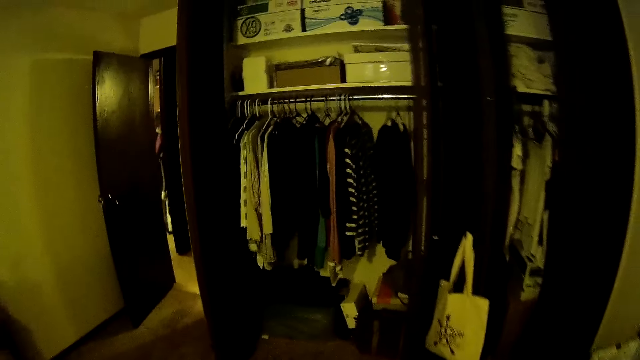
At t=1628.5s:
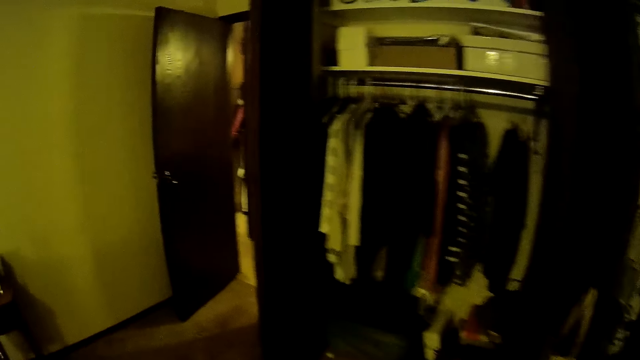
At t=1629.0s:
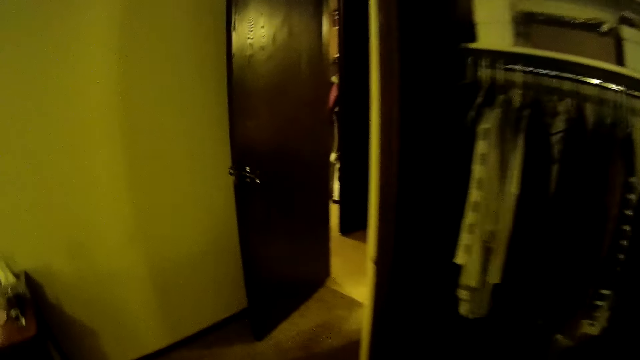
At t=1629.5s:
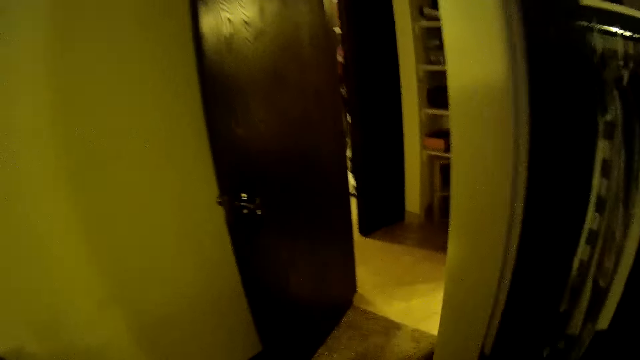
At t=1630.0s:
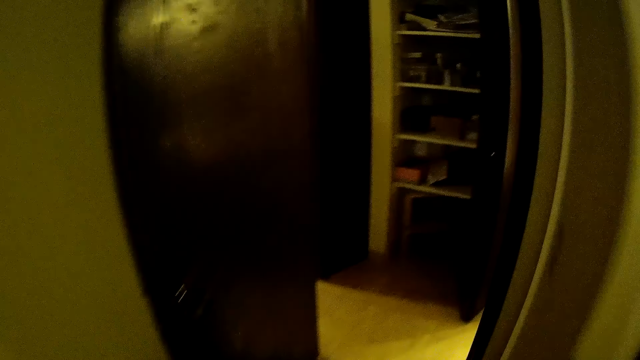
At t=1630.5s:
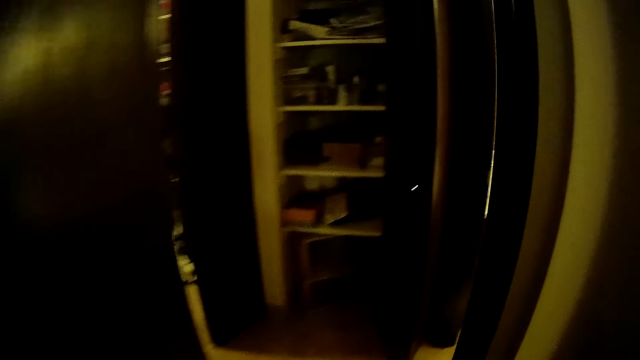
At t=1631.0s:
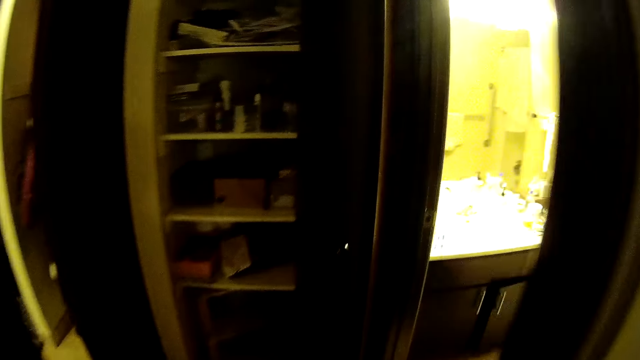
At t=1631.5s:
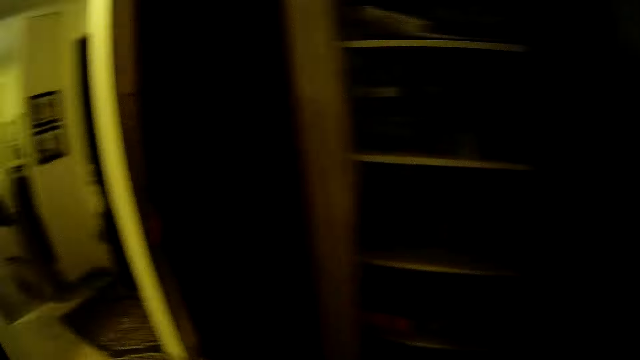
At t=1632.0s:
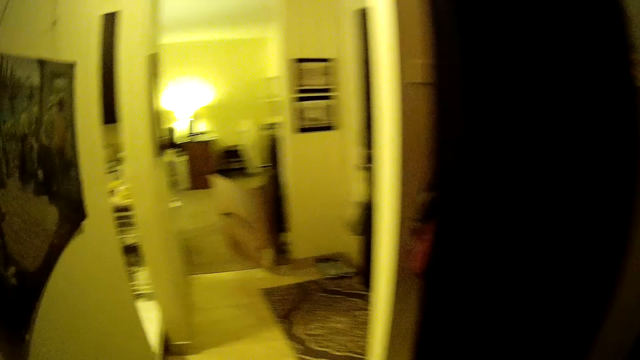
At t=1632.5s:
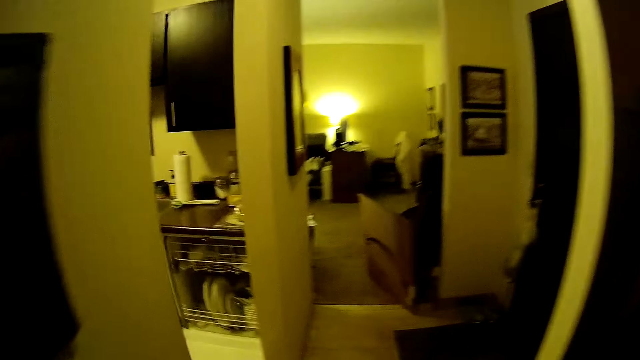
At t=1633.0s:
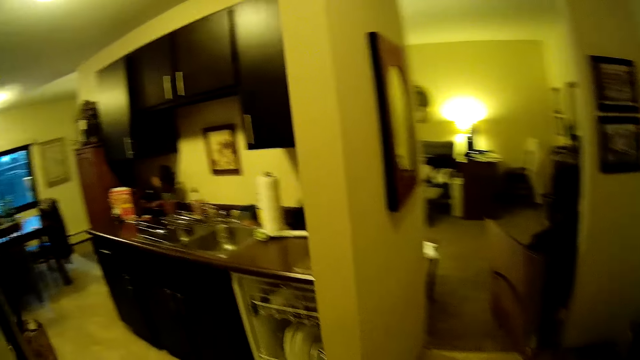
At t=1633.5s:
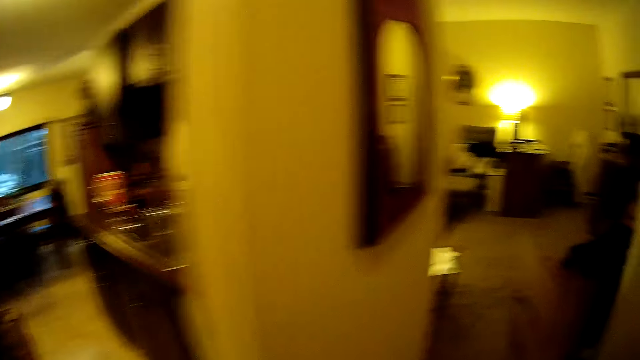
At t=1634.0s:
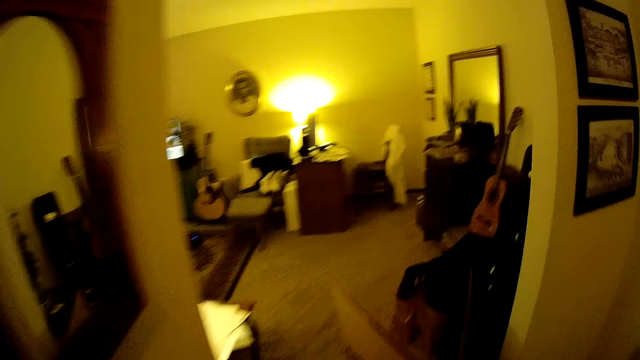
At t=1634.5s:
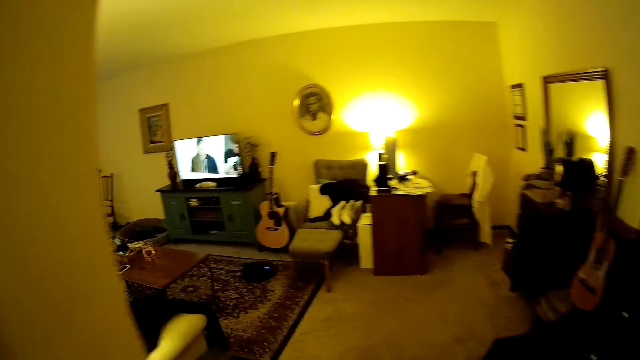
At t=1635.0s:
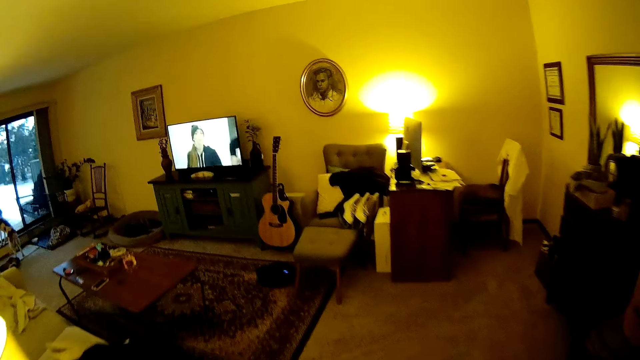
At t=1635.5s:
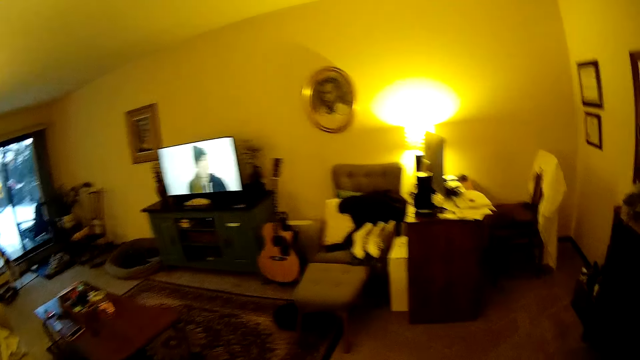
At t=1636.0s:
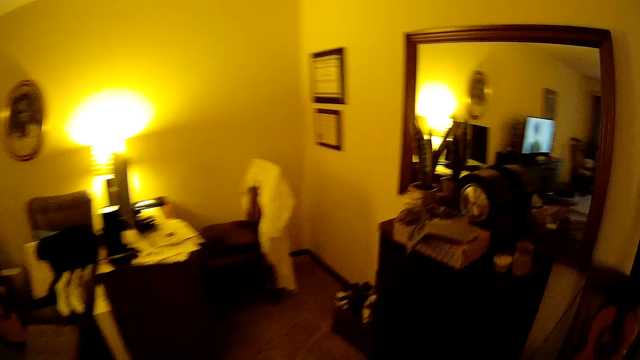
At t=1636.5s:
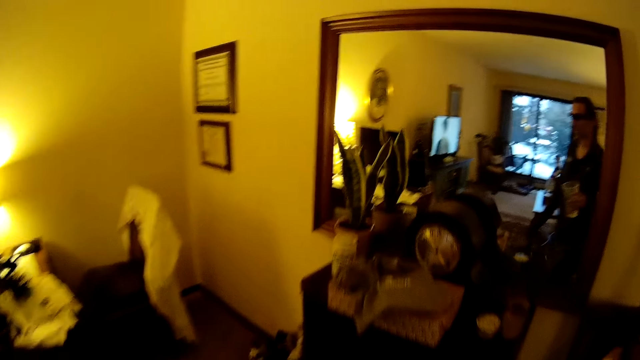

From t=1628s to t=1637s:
The camera wearer walks out of the bedroom.

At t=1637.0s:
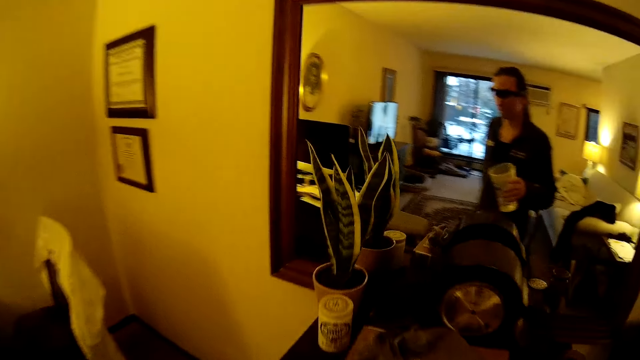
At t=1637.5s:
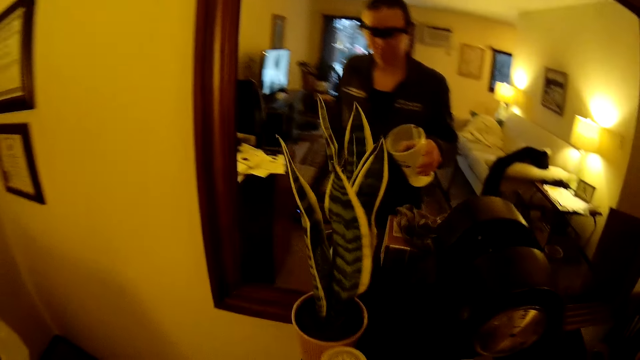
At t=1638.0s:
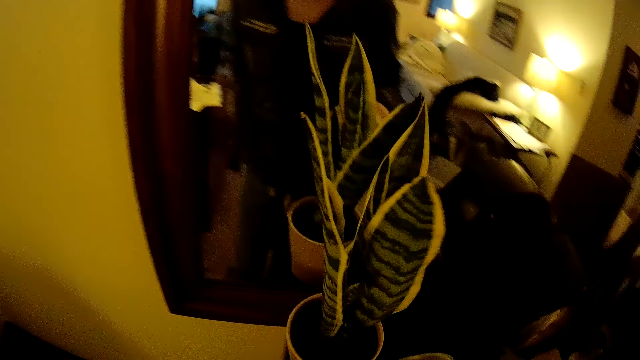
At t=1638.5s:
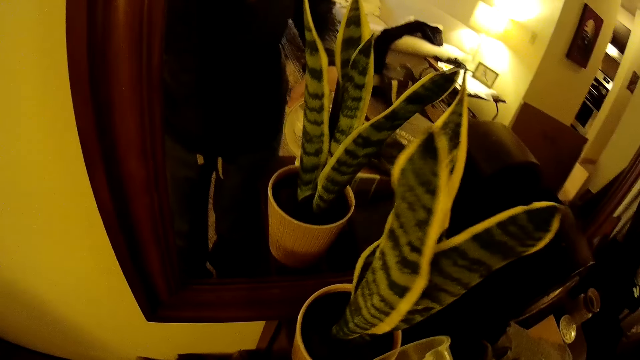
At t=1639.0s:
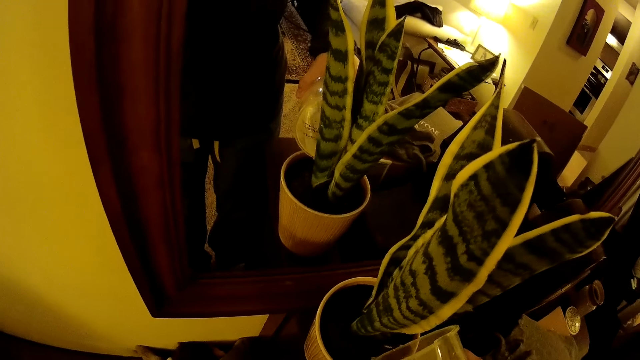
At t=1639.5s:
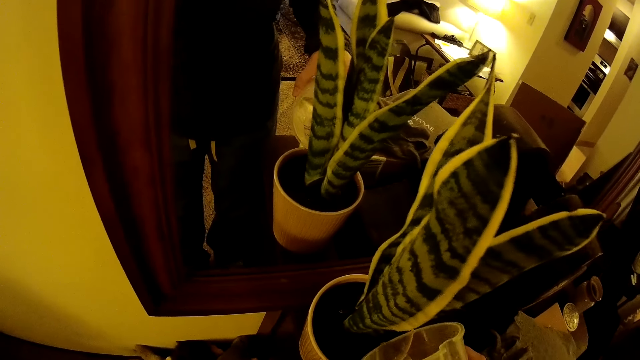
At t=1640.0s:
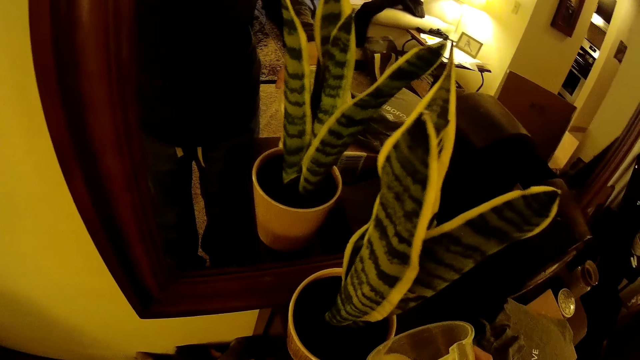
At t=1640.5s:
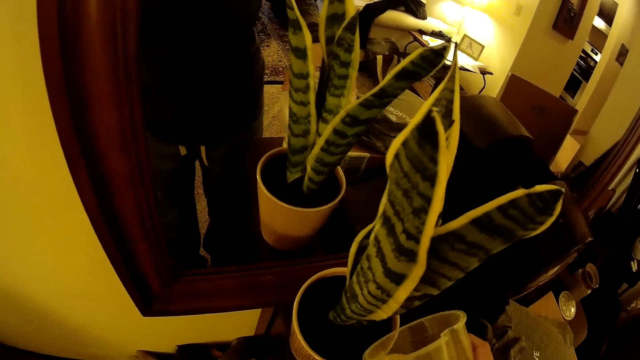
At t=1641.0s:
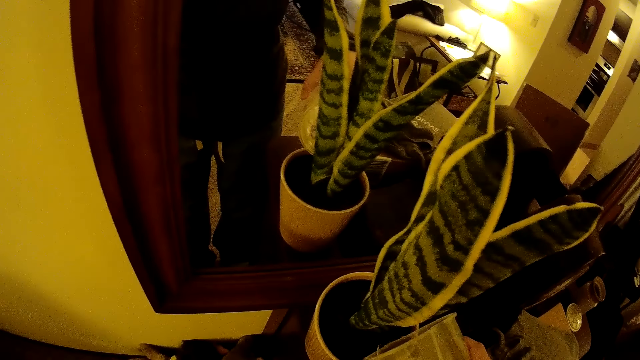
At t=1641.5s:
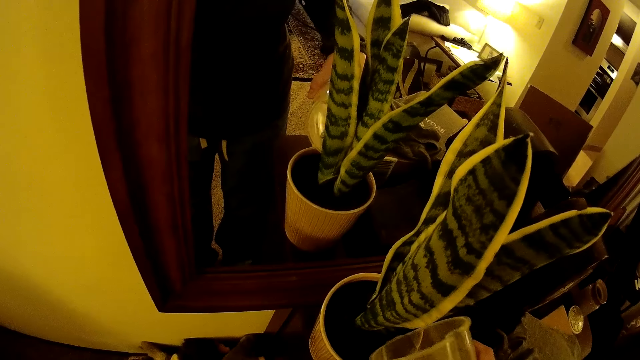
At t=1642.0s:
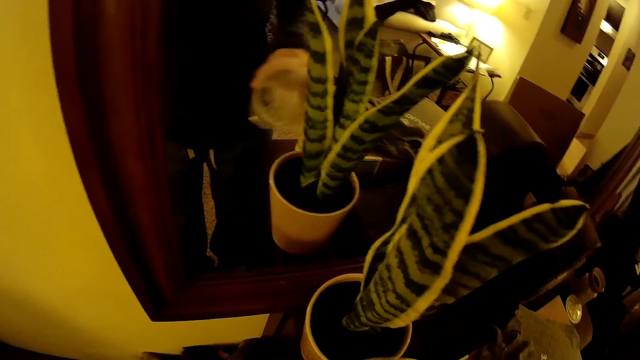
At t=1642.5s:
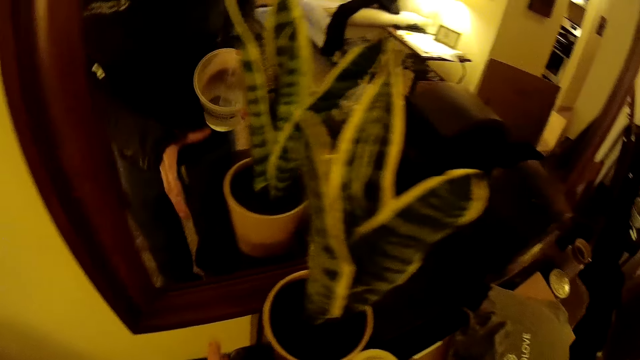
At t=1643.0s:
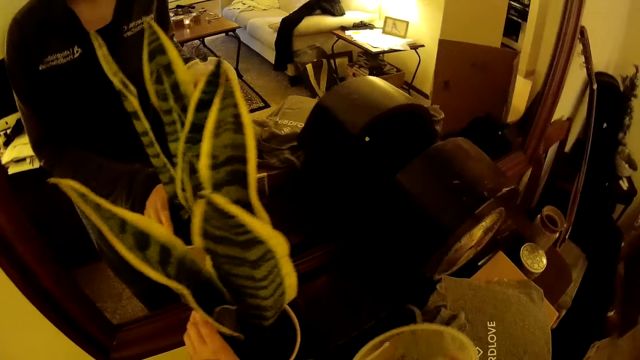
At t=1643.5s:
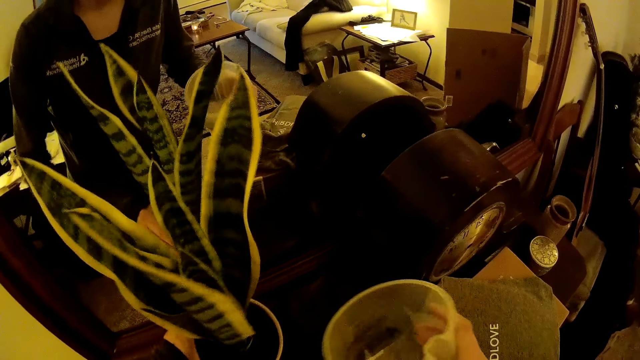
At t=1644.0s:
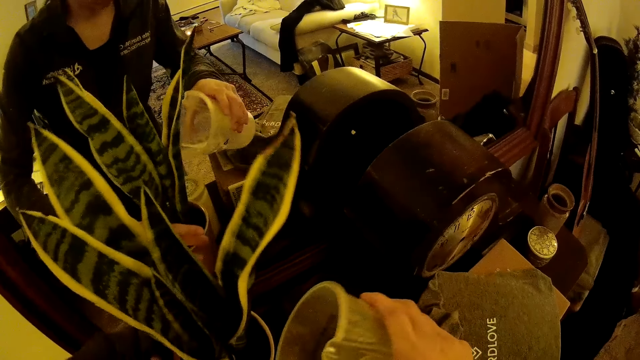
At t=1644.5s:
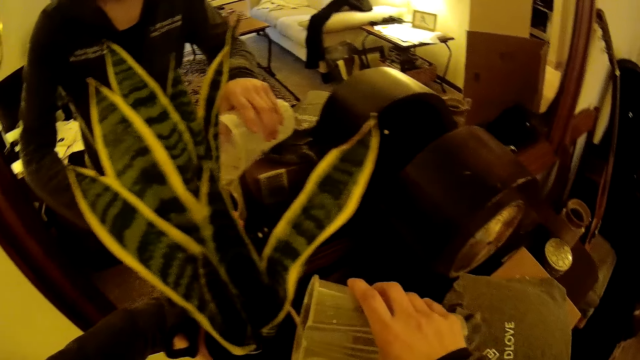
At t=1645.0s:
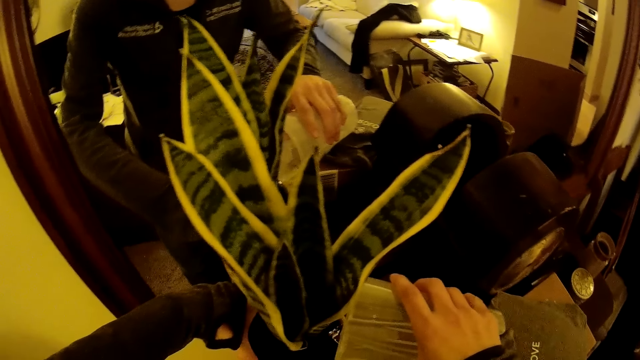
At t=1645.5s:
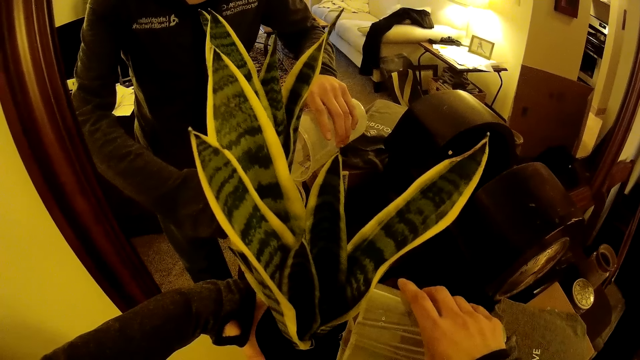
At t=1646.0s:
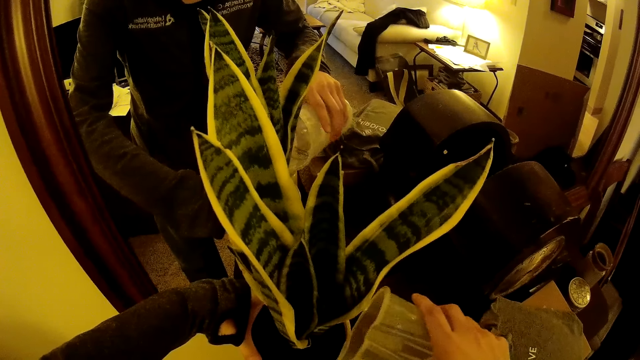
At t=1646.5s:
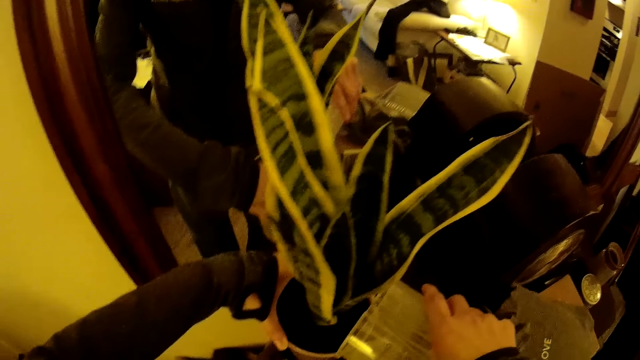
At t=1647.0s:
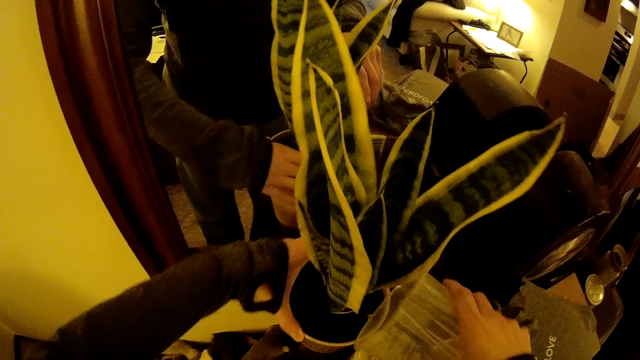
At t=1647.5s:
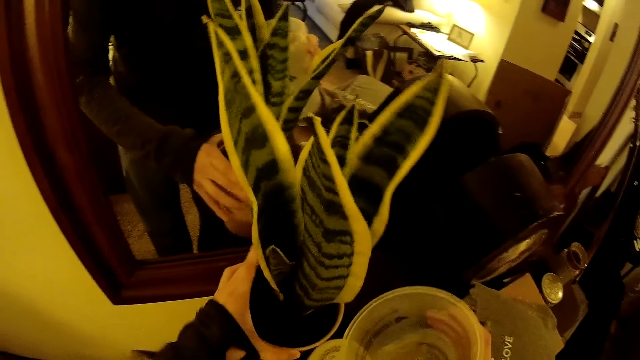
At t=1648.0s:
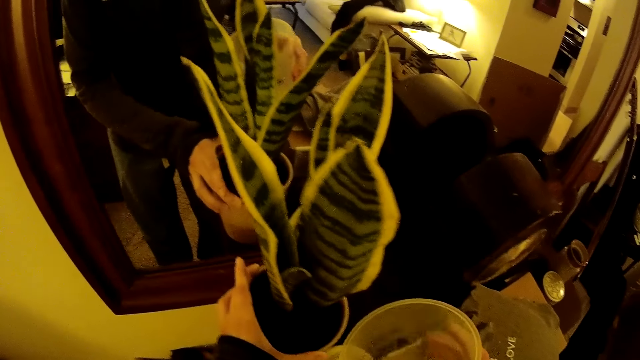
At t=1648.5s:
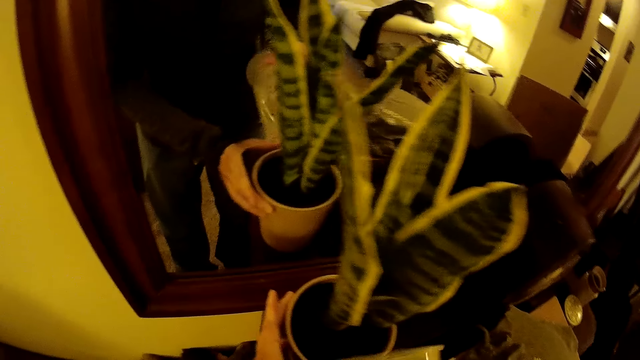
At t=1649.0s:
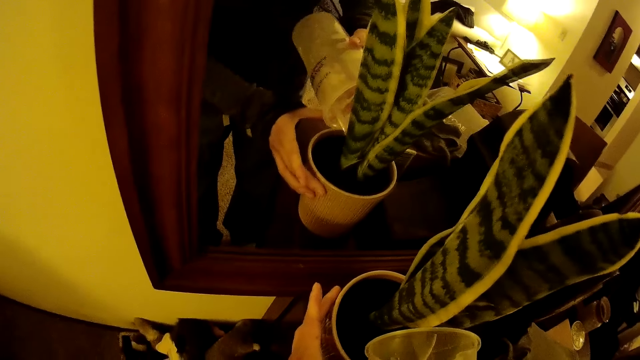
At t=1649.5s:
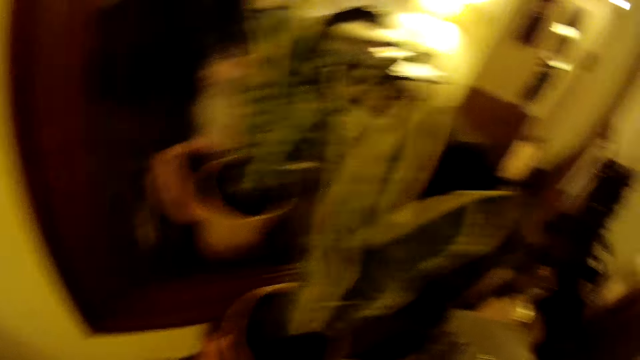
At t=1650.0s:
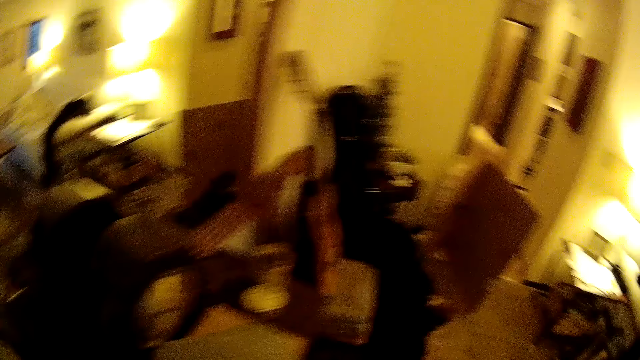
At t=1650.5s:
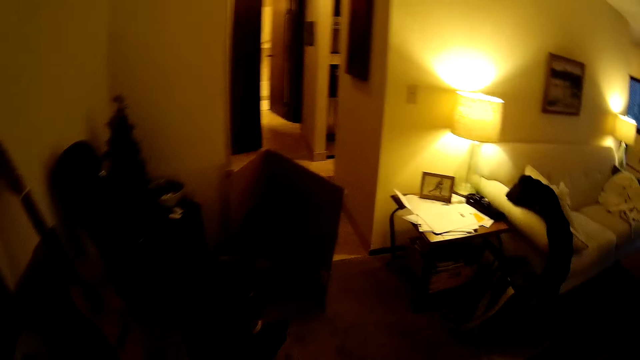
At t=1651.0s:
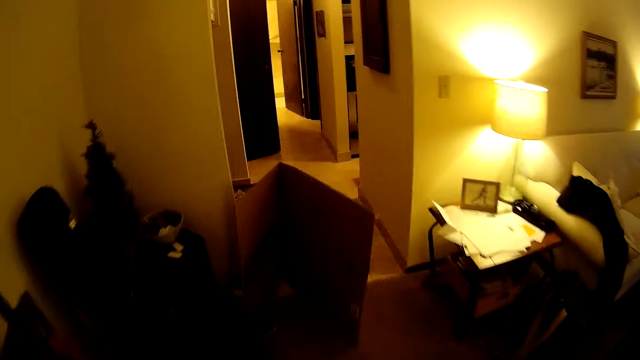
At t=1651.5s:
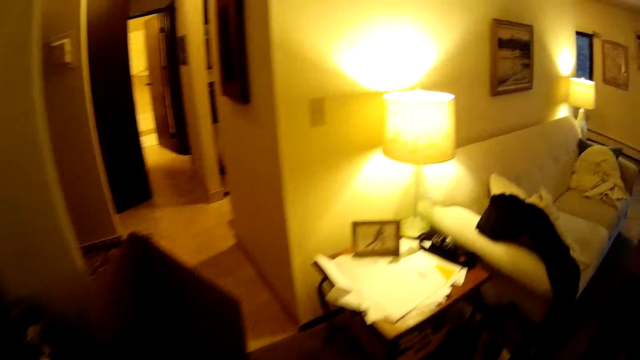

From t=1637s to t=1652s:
The camera wearer pours water into a flower vase with the cup of water in her right hand. She adjusts the flower vase with her left hand. She pours water into the flower vase with the cup of water in her right hand. She adjusts the flower vase with her left hand. She pours water into the flower vase with the cup of water in her right hand. She walks around the house.
